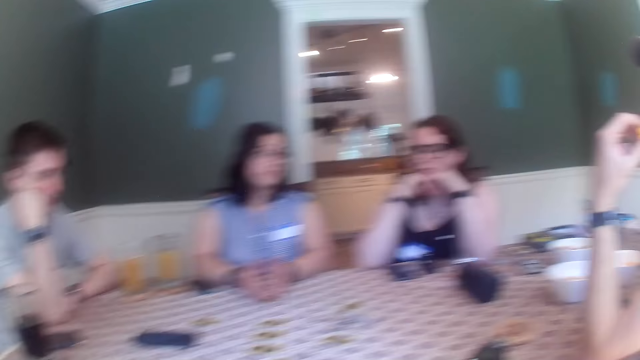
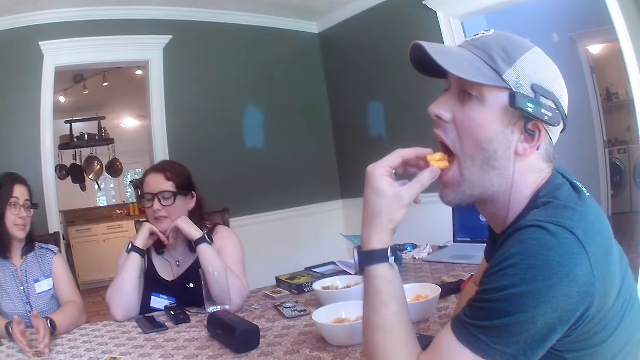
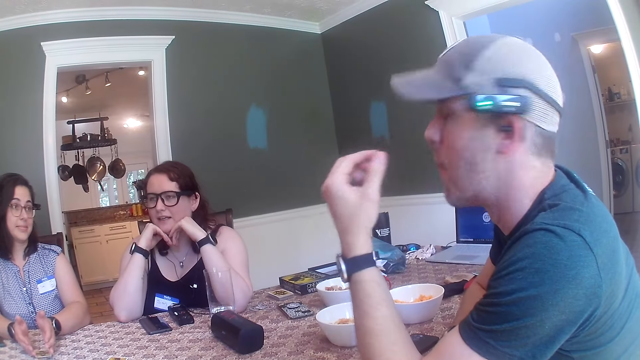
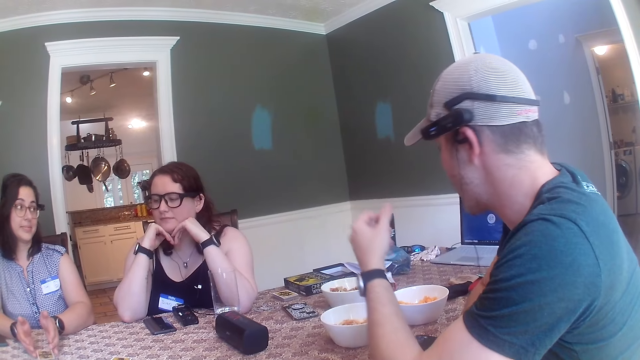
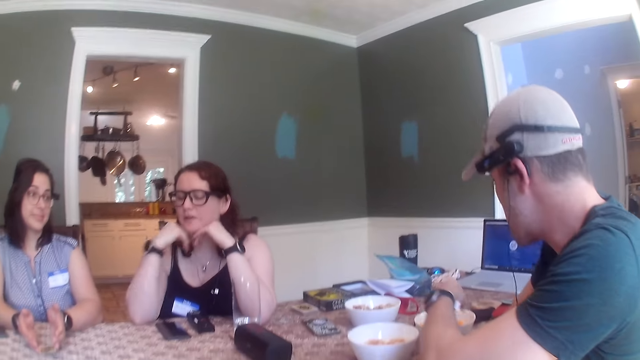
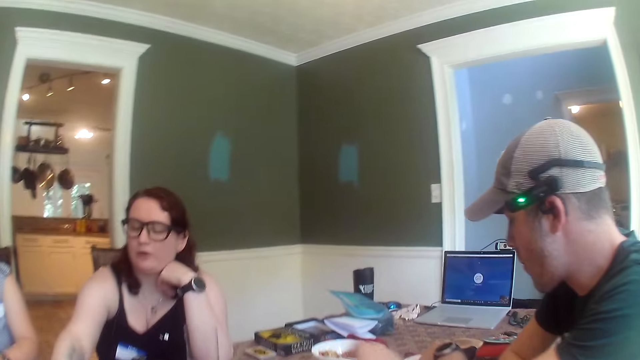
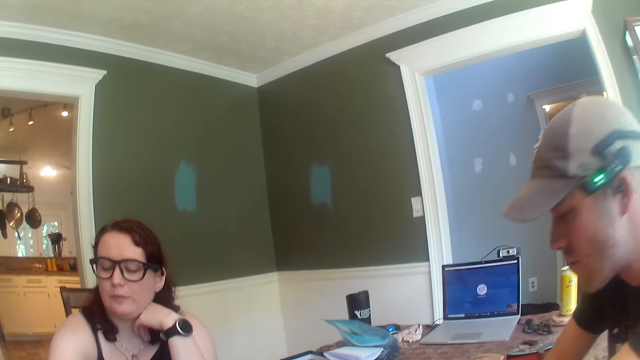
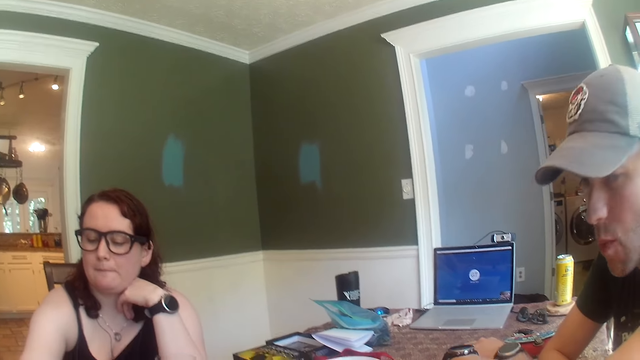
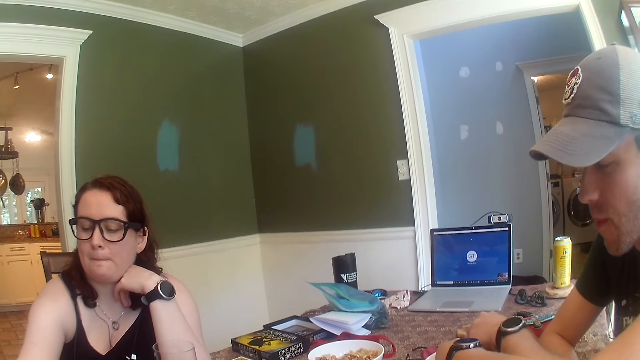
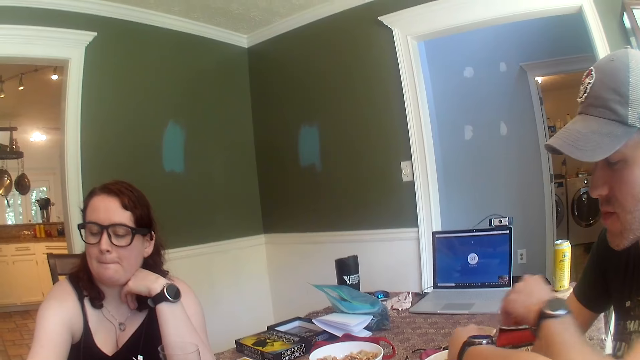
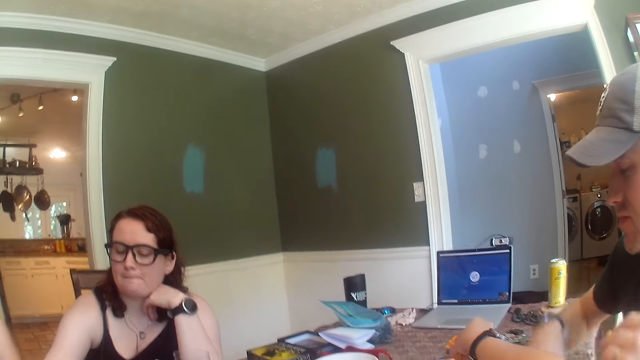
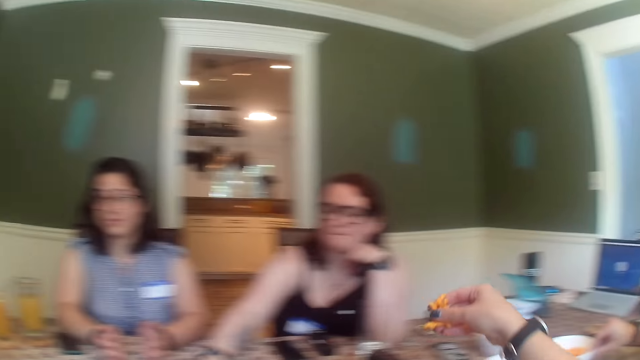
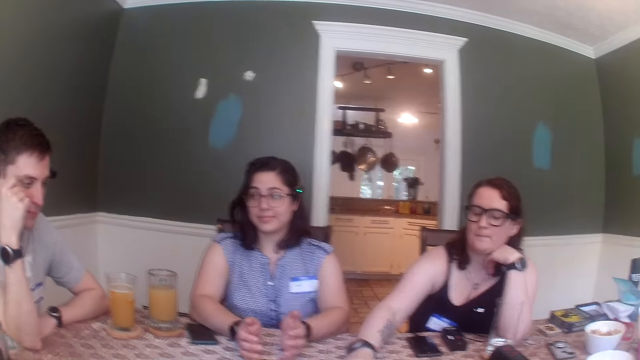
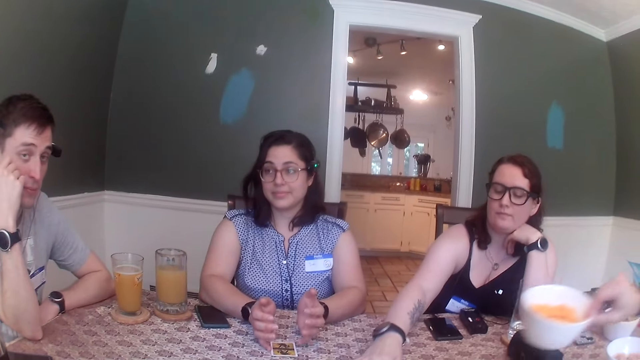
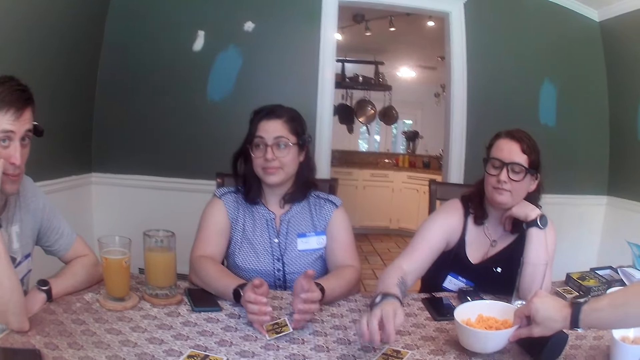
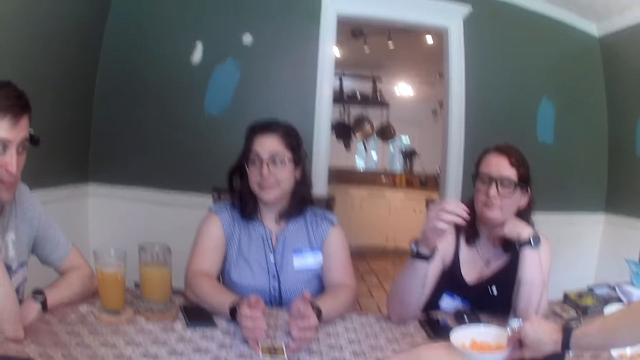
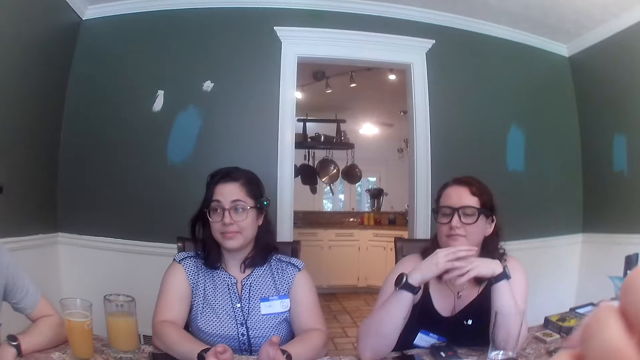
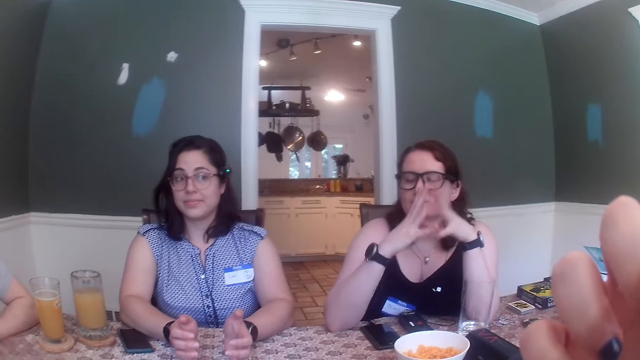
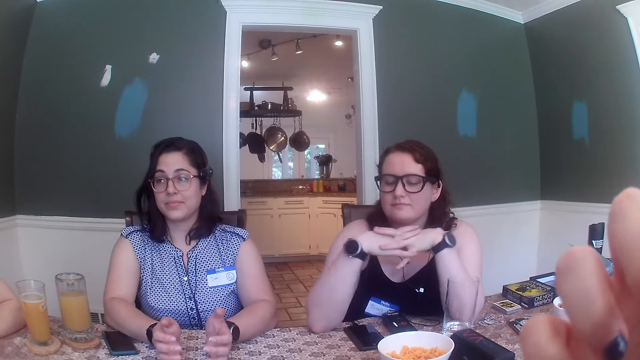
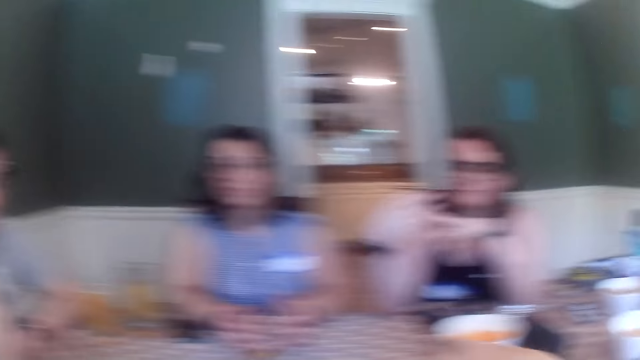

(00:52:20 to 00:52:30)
The camera wearer looks at a man. The man eats something. The man picks some chips from a plate on the table with his left hand. A woman moves her hand. The camera wearer picks some chips from the plate on the table with her right hand. She looks around. The man picks up the plate of chips from the table with his right hand. The camera wearer picks food. The man places the plate of chips on the table with his right hand. The woman moves her hand.

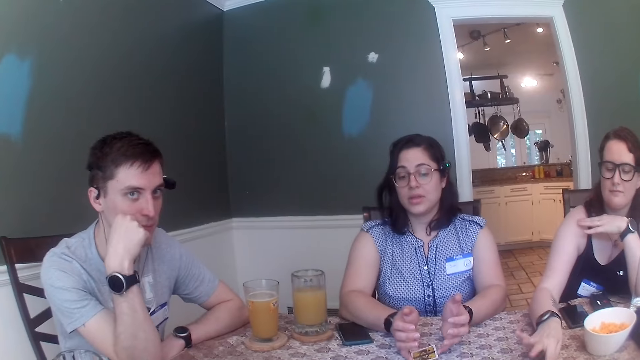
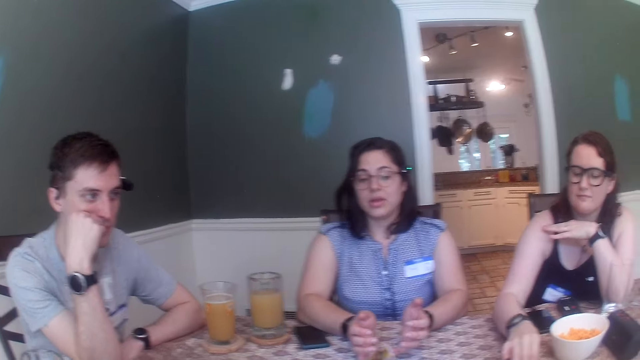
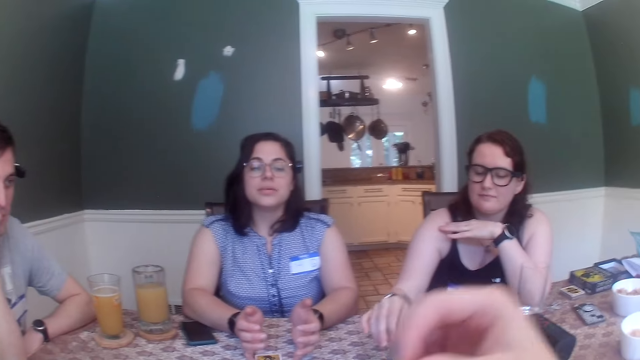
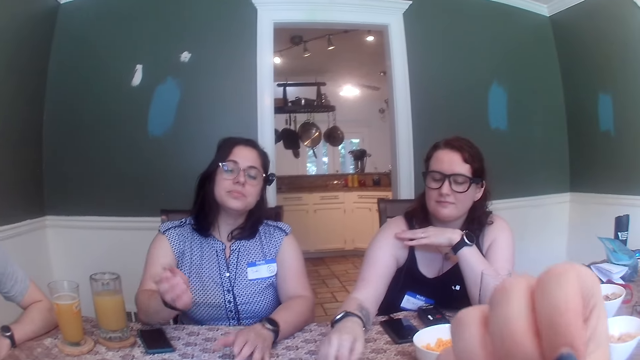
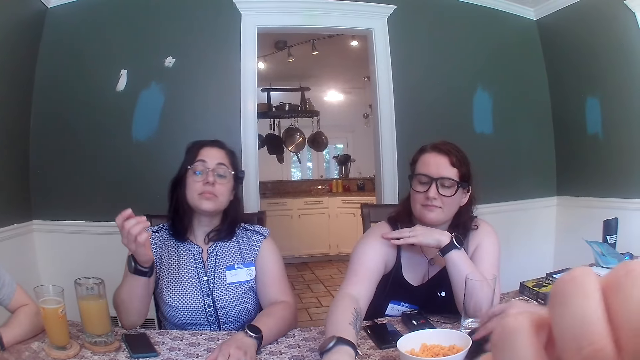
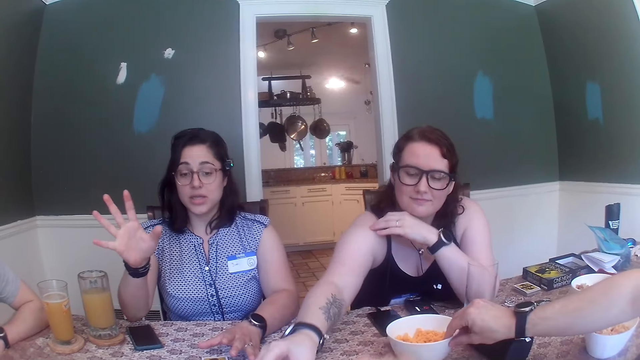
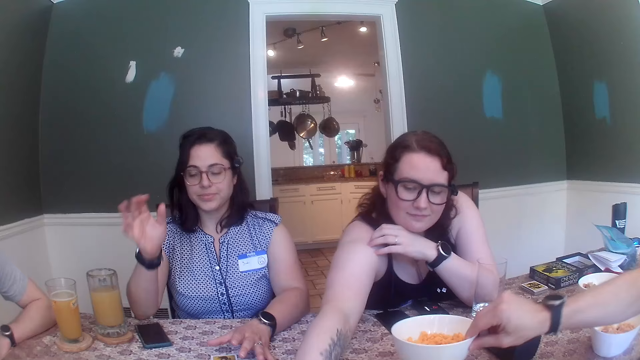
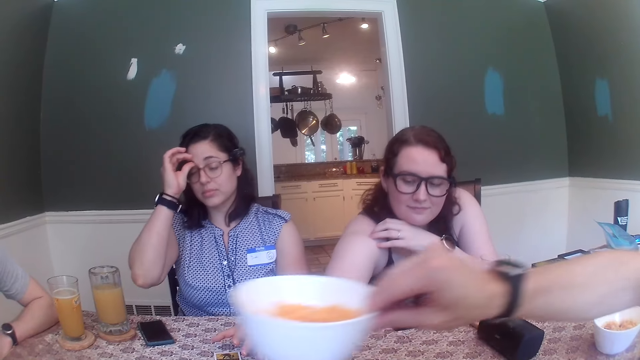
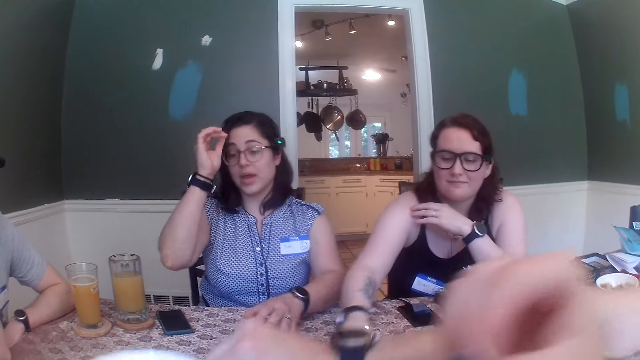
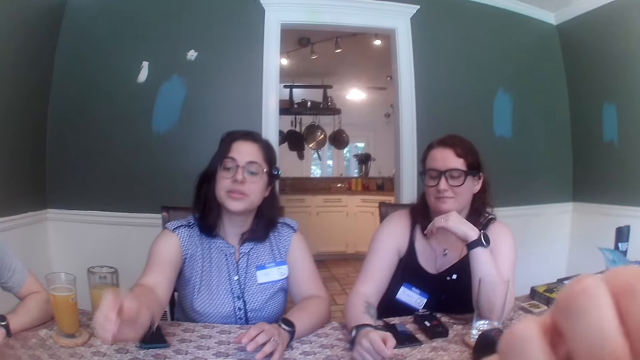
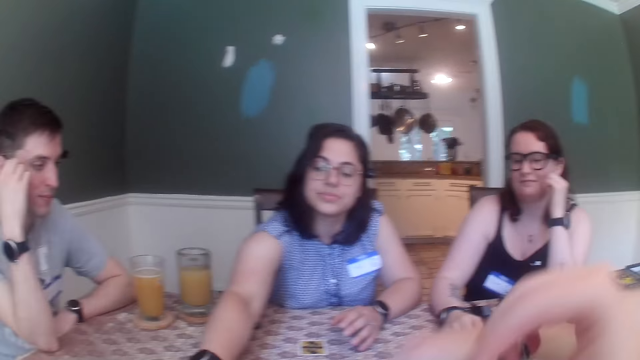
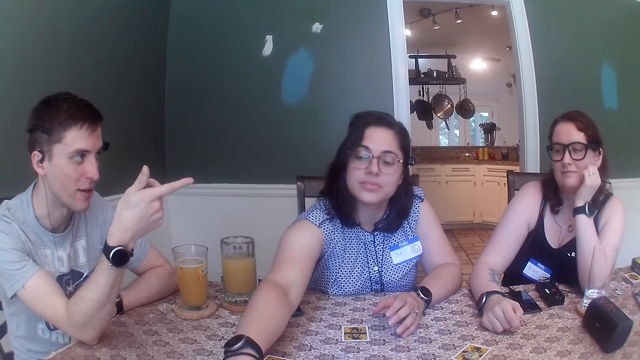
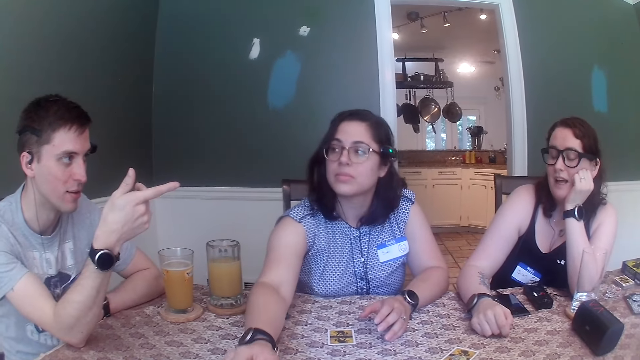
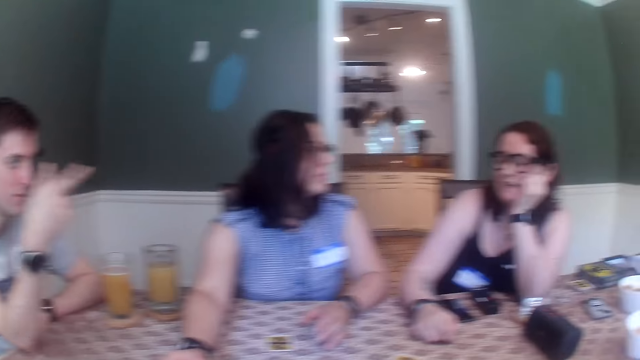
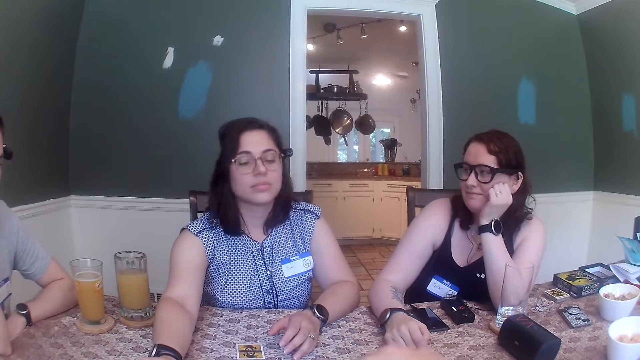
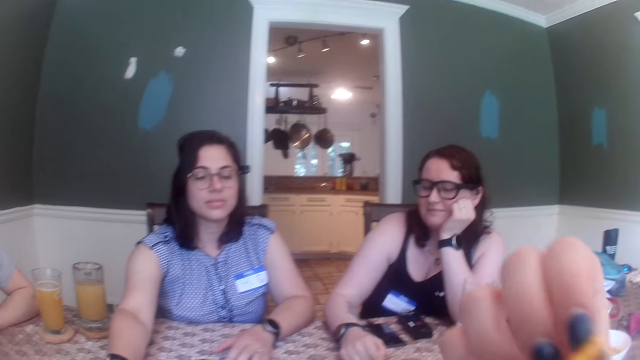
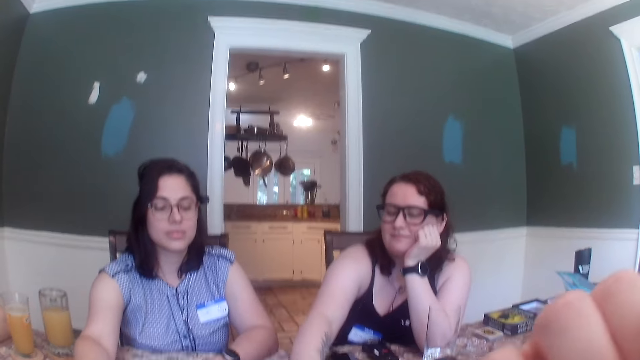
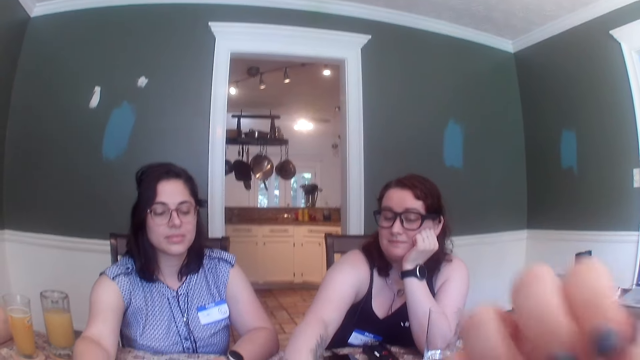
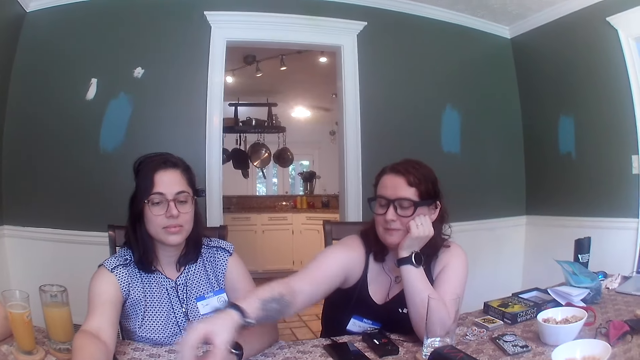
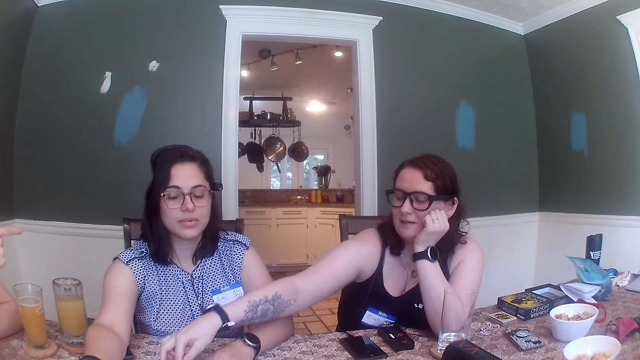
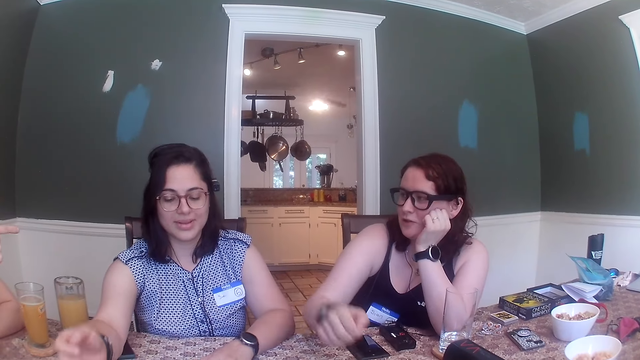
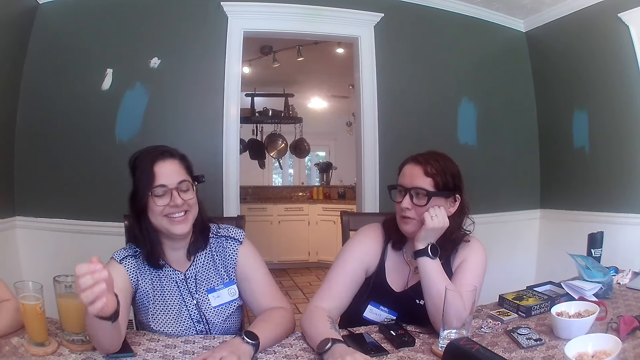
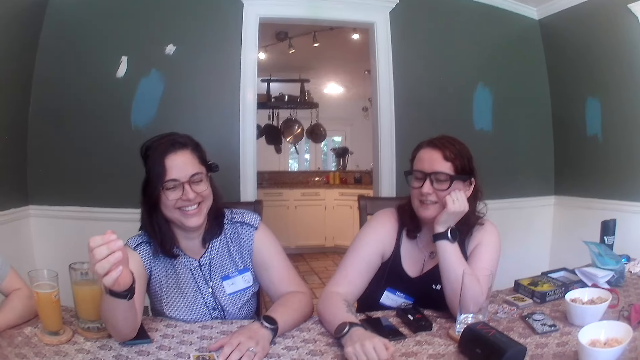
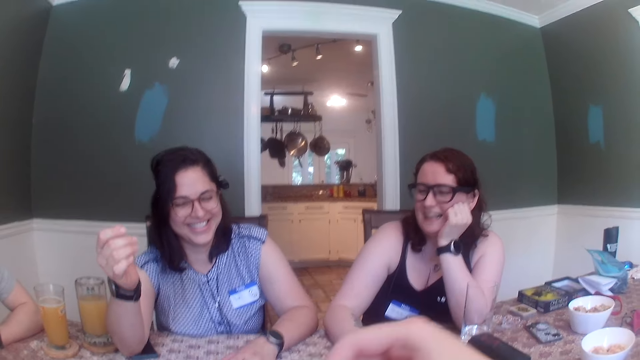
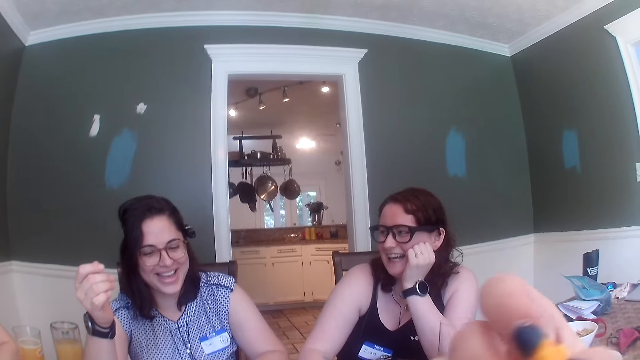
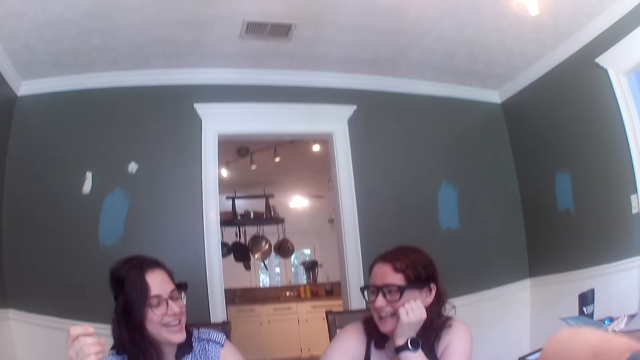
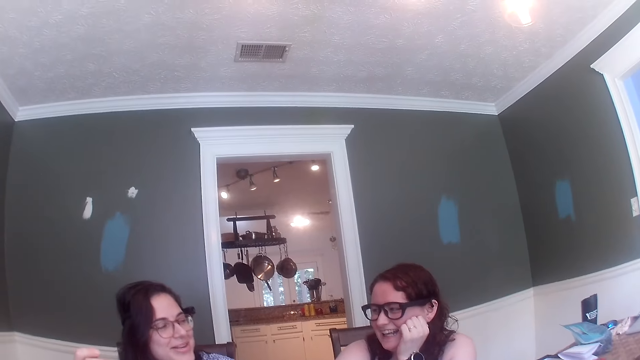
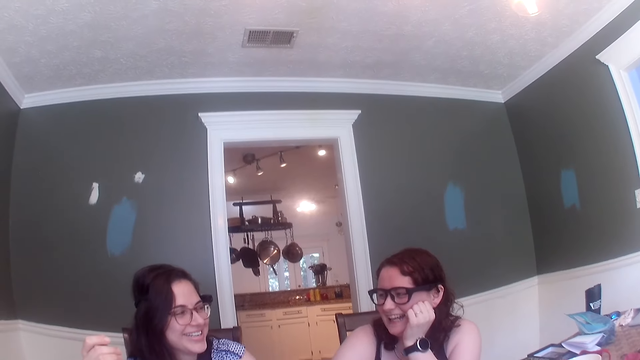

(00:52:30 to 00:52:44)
The camera wearer eats some chips from her right hand. A woman removes her right hand from the card on the table. She removes her left hand from the card on the table. A man picks up the plate of chips from the table with his right hand. The woman moves her hand. The man lifts the bowl. The man places the plate of chips on the table with his right hand. The camera wearer eats some chips from her right hand. Another man points ahead. The camera wearer eats some chips from her right hand repeatedly. Another woman moves her hand. The first woman moves.
